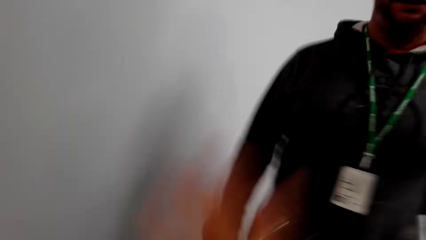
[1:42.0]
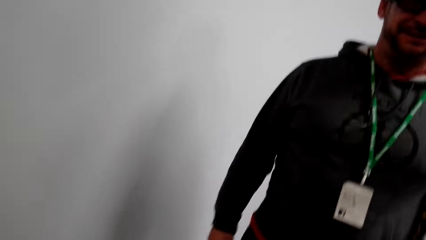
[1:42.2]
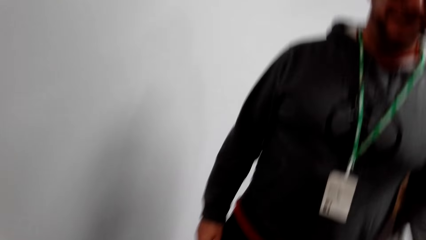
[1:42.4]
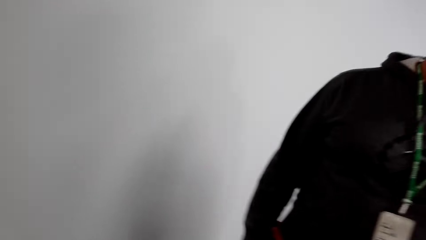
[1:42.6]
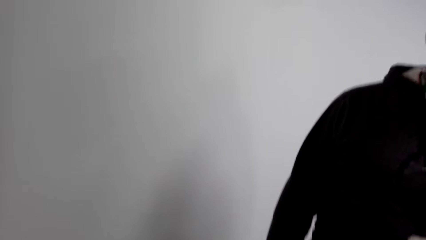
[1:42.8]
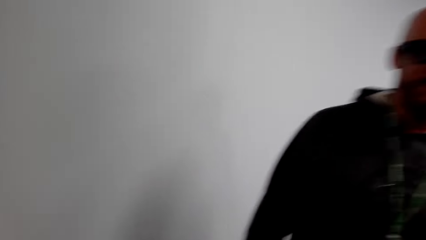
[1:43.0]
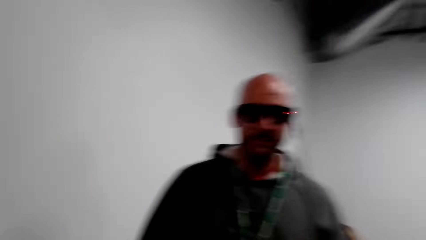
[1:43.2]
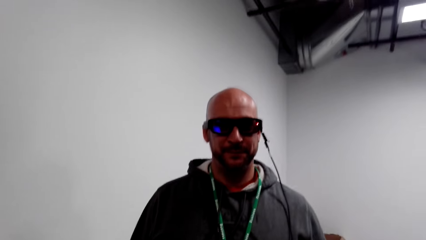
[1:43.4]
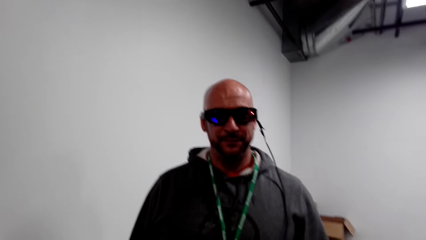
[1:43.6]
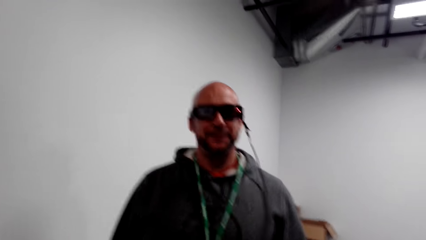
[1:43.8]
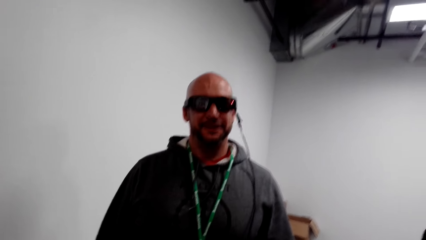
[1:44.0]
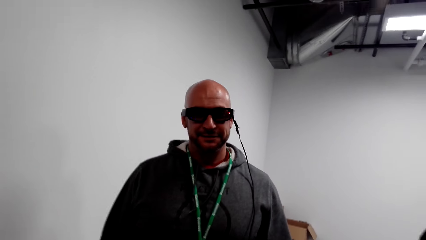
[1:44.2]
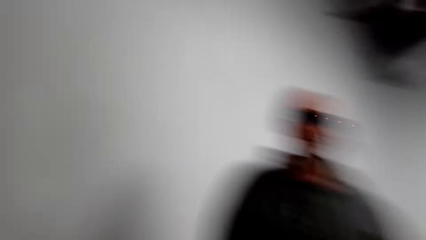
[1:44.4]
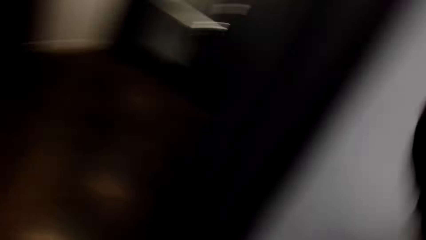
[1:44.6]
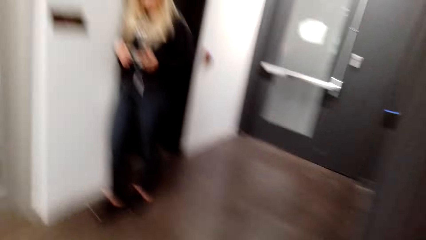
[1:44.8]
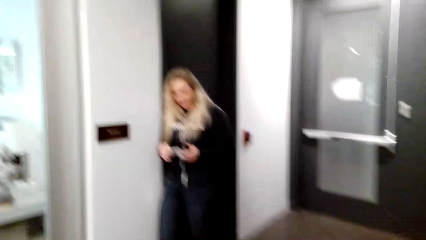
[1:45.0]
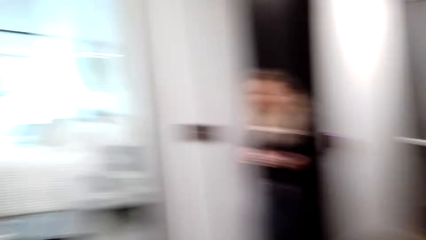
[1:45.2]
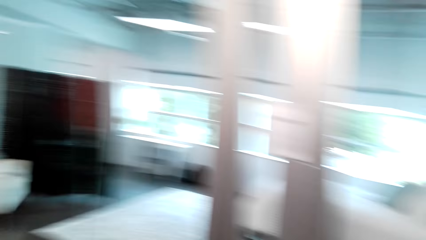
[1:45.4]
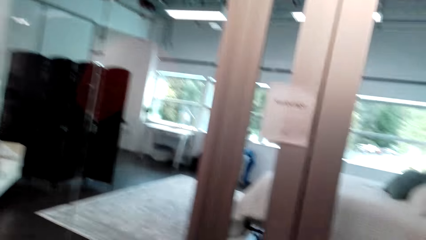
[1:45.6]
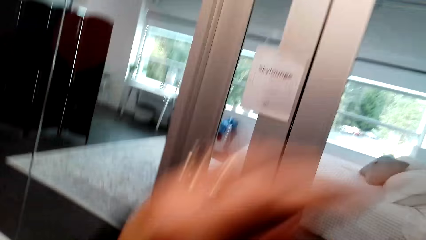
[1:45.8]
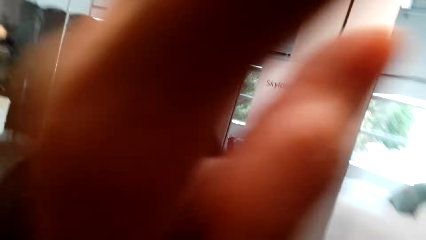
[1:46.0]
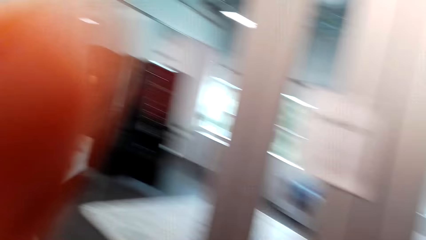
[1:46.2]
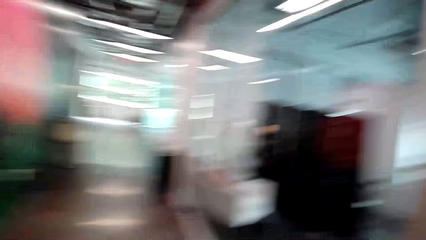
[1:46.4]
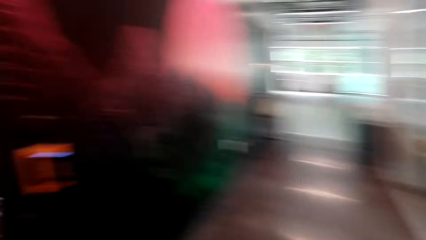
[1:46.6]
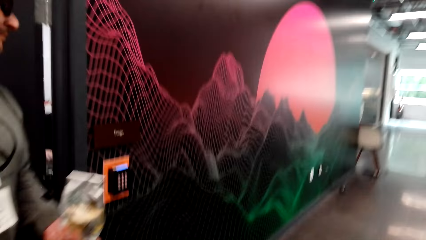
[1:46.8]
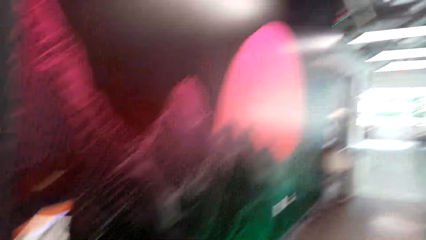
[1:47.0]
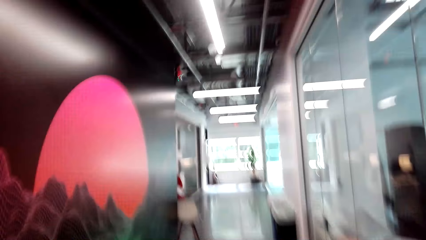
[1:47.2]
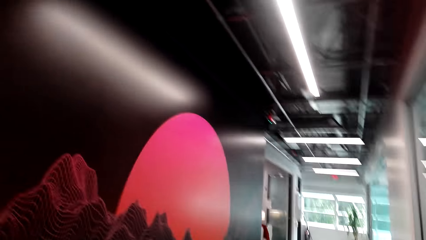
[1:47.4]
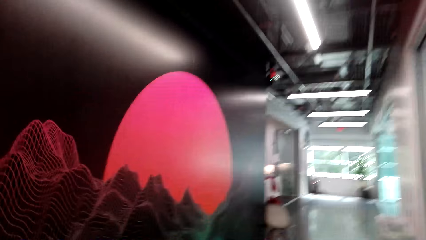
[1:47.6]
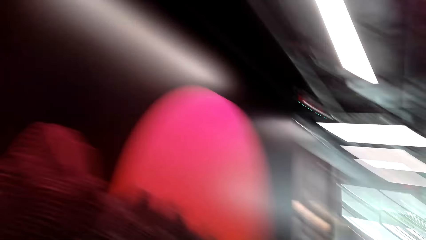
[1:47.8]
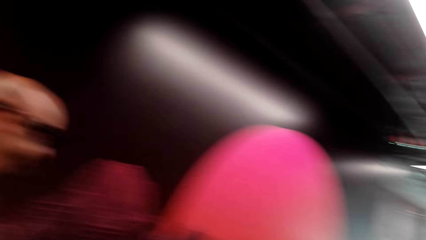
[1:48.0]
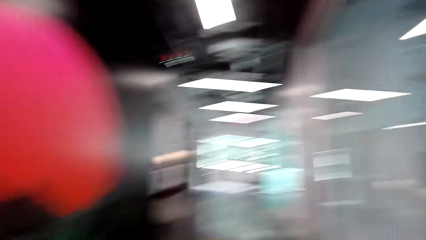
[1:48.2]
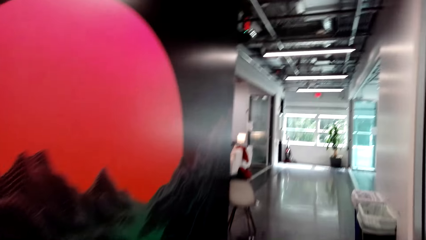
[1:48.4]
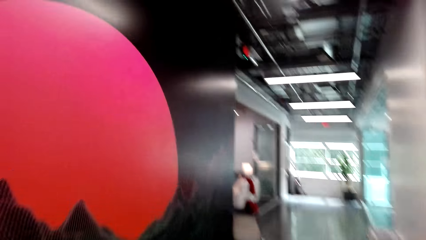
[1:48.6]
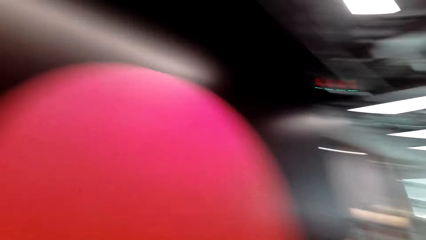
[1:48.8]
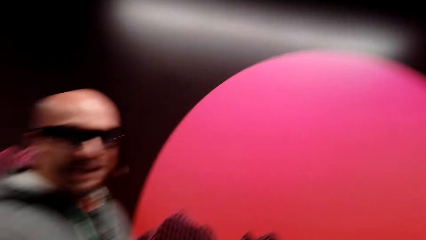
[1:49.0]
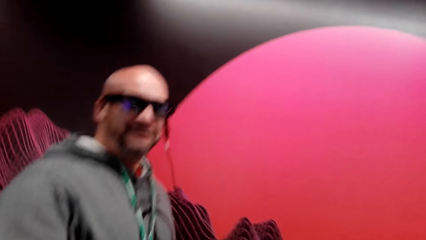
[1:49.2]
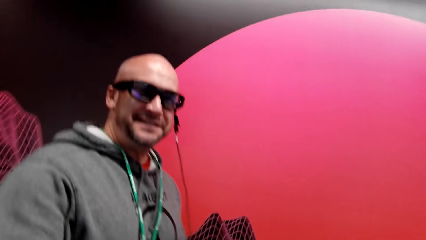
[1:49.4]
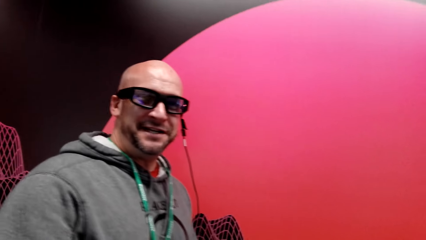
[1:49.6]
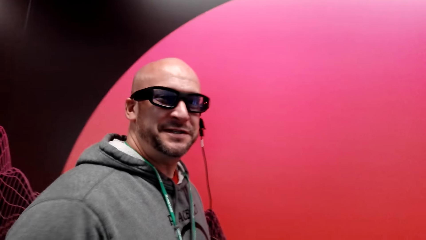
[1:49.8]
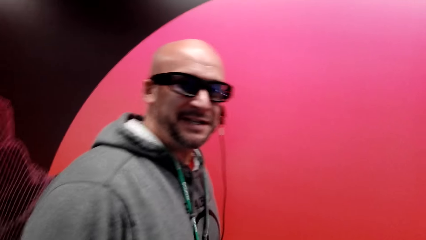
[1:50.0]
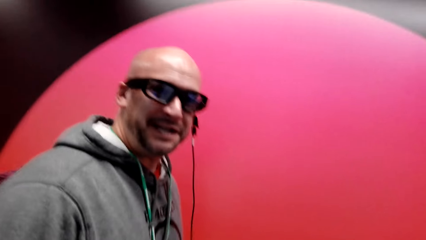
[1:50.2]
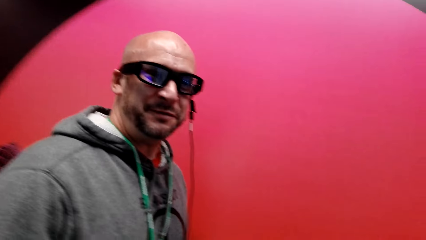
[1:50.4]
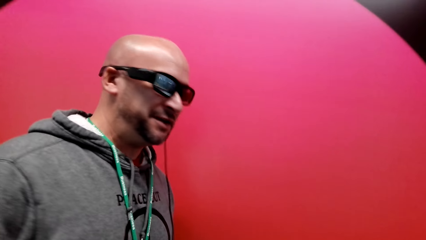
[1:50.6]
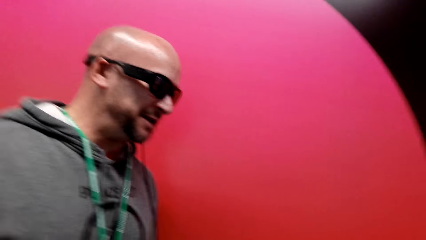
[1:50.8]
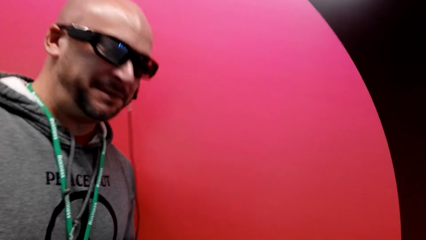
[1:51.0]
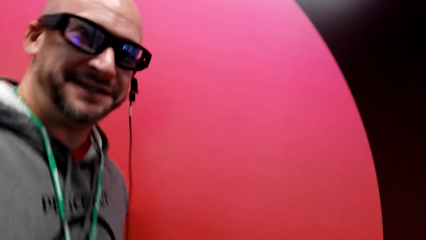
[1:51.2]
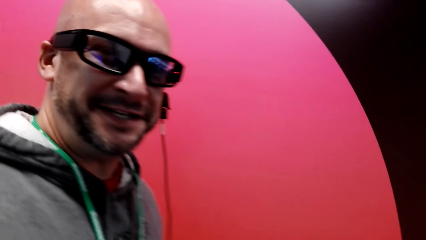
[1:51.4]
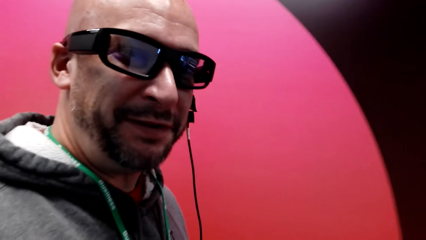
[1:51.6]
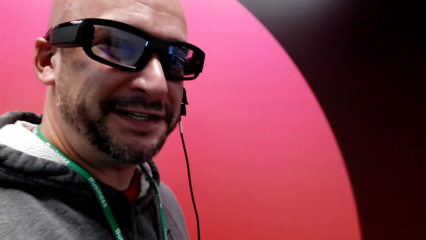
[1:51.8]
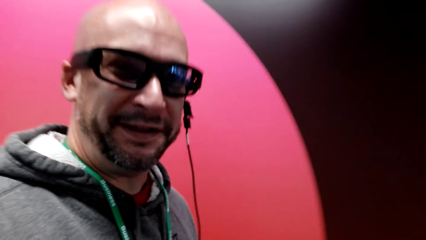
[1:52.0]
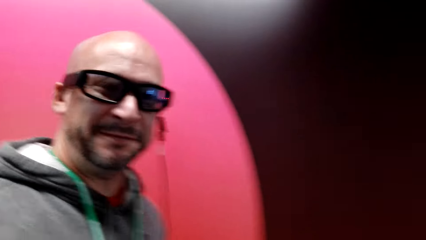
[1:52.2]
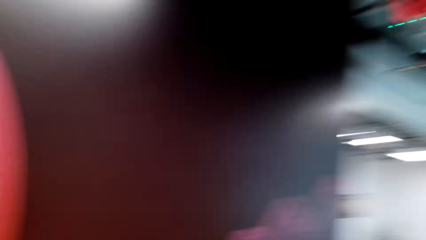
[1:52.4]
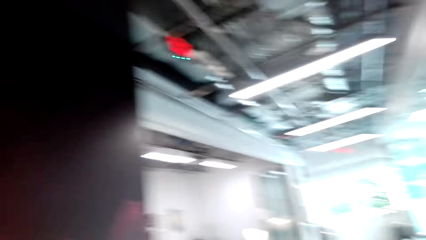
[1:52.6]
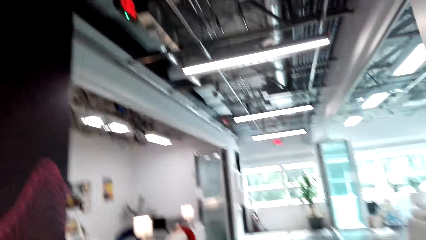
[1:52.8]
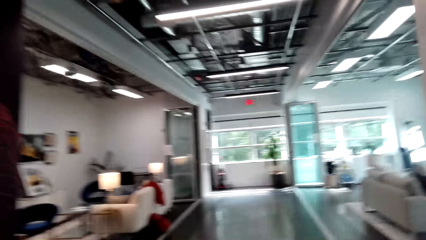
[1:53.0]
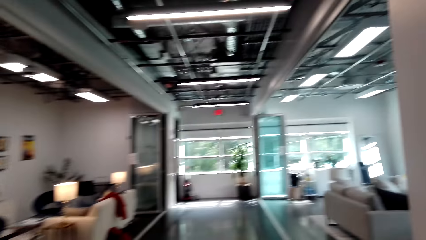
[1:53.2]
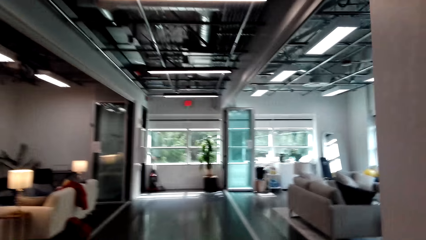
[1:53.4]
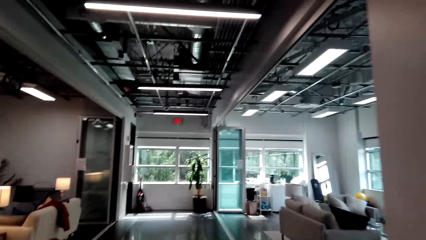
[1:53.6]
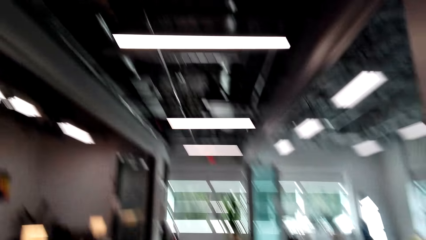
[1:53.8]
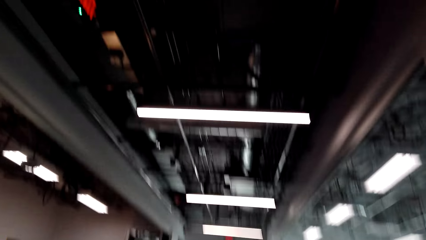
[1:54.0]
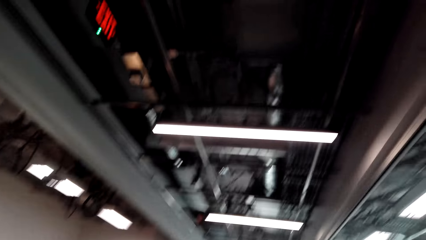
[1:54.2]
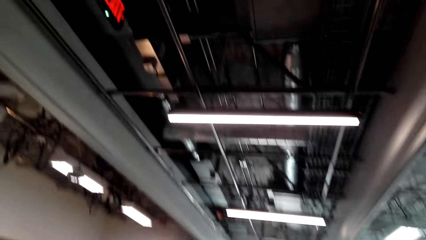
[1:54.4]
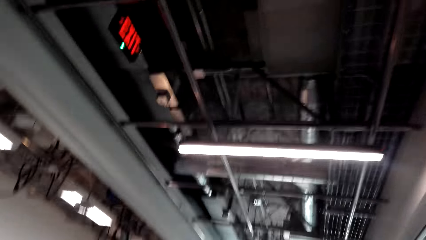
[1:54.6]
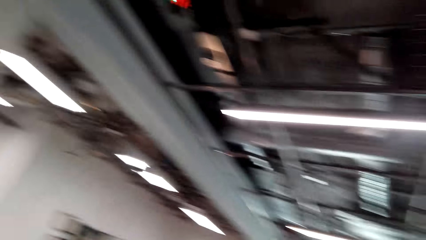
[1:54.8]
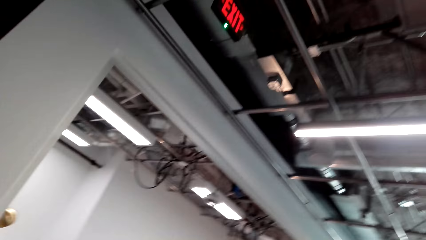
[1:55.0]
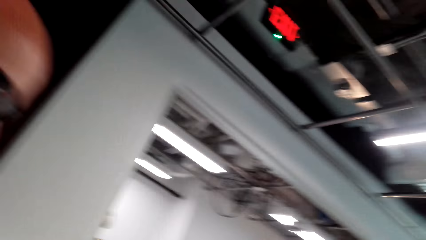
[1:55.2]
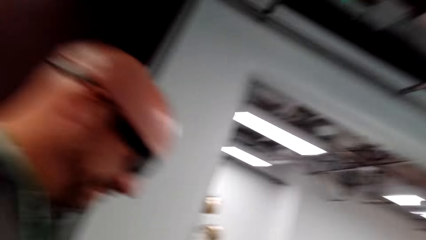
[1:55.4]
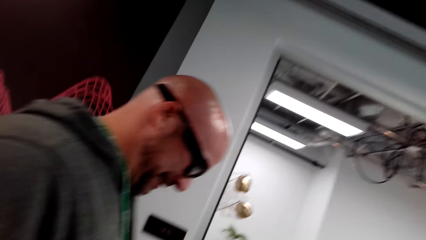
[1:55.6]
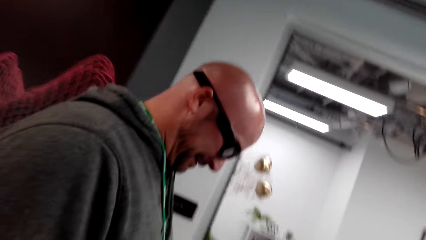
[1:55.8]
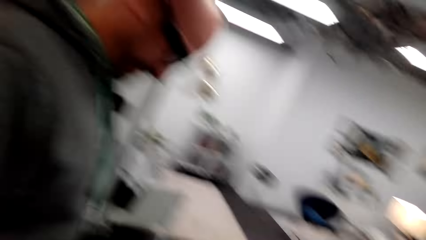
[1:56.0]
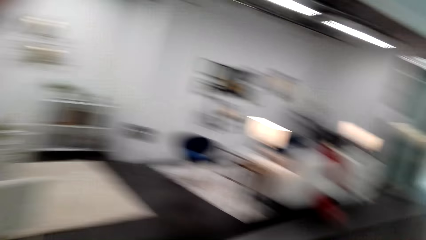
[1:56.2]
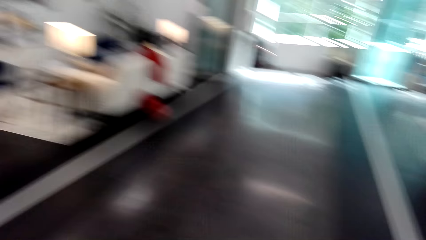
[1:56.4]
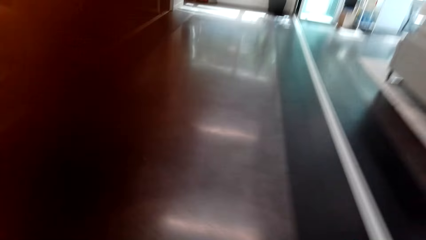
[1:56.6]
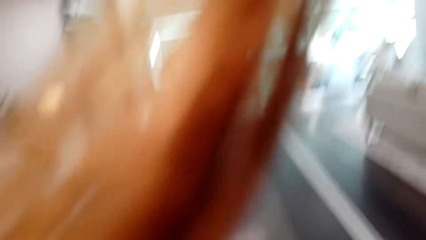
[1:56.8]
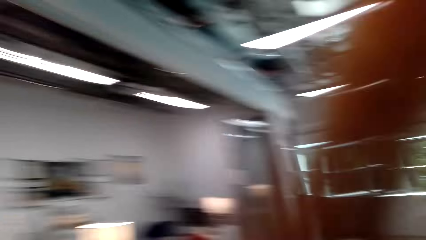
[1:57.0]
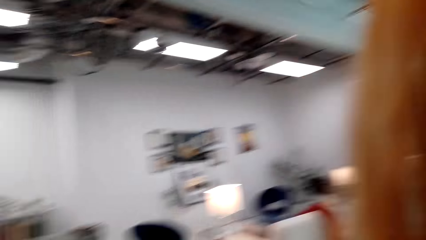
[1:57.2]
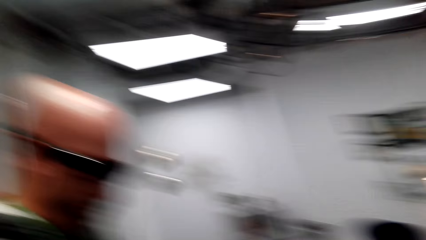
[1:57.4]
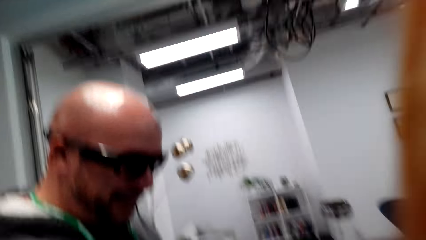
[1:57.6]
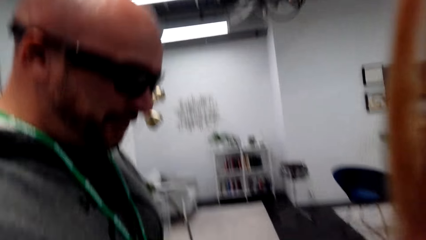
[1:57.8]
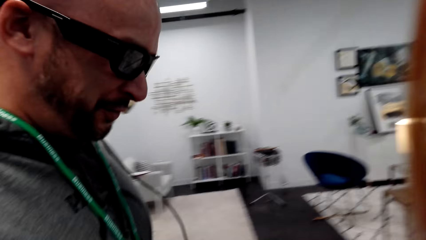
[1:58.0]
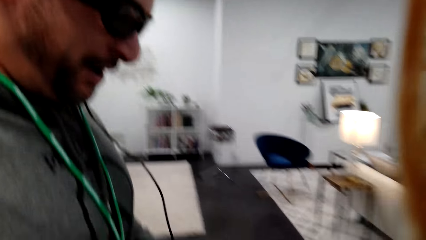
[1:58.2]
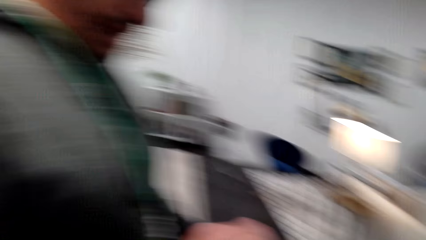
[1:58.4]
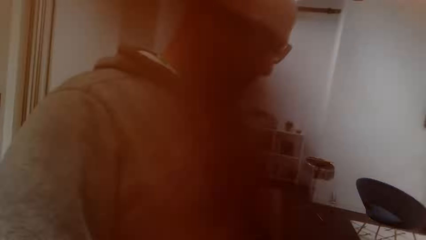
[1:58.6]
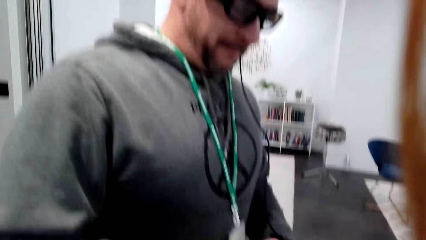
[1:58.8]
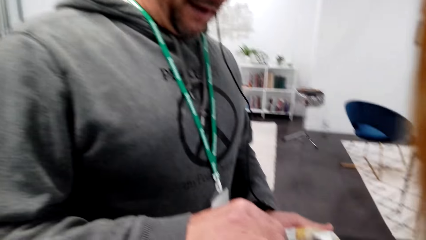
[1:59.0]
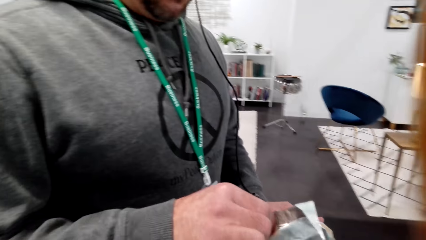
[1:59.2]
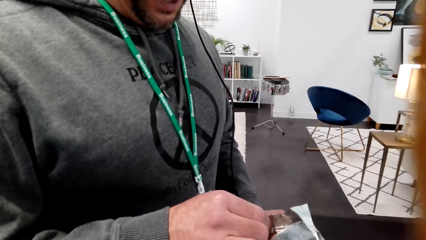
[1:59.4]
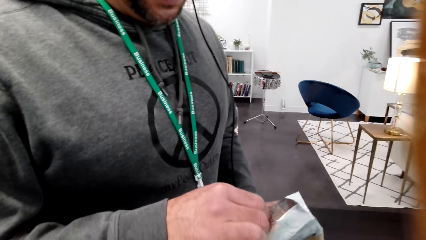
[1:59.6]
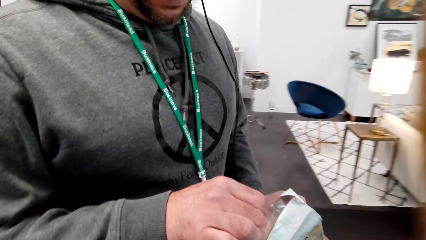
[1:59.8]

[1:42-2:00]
The man shakes his head. The camera wearer moves a hand. They walk with the man and converse with the man. The man moves around and talks to the camera wearer. The camera wearer talks to the man. They move a hand. The man holds a packet.
